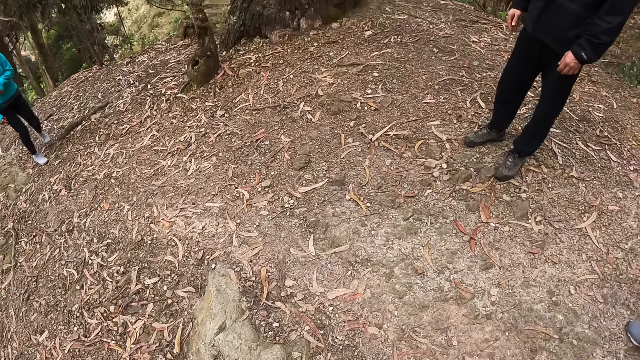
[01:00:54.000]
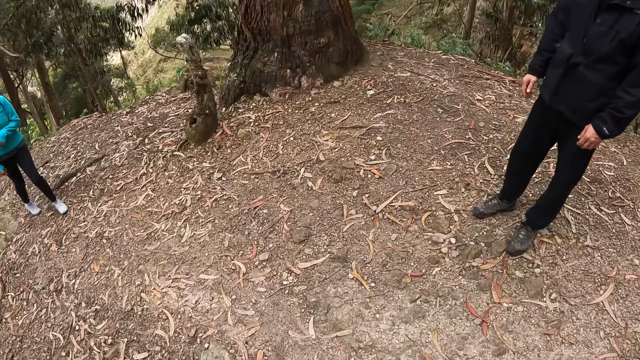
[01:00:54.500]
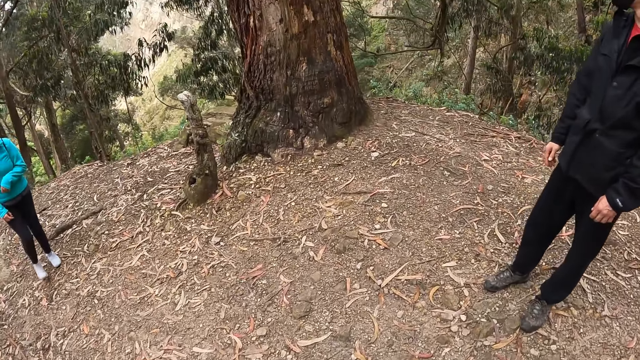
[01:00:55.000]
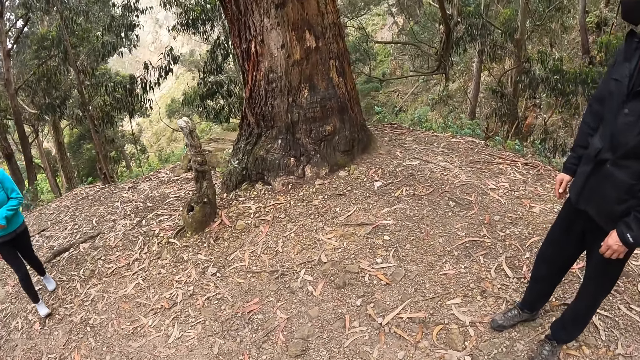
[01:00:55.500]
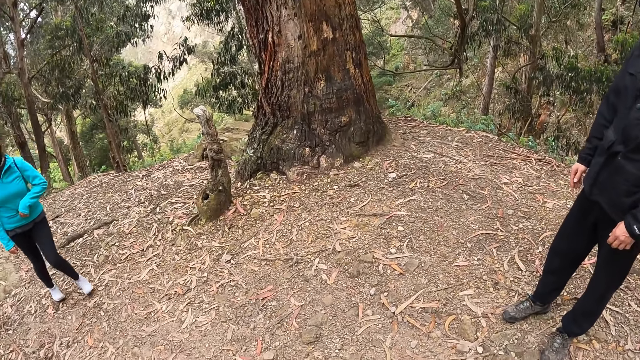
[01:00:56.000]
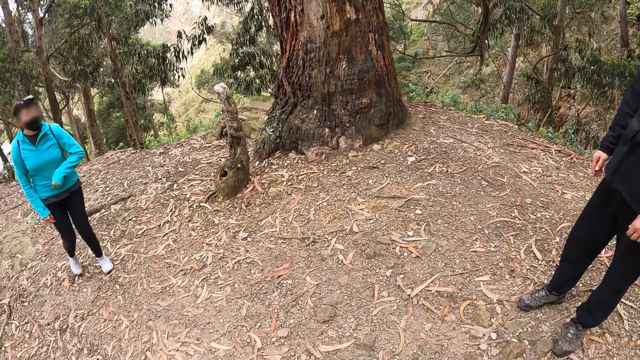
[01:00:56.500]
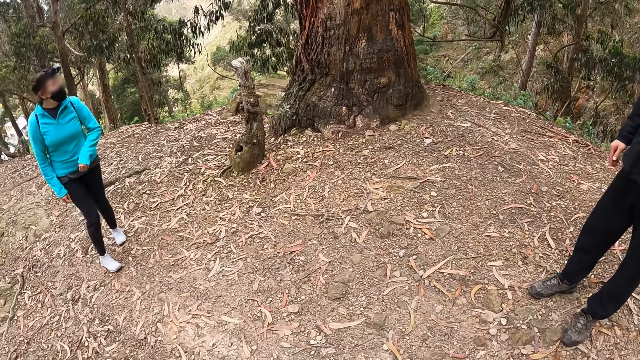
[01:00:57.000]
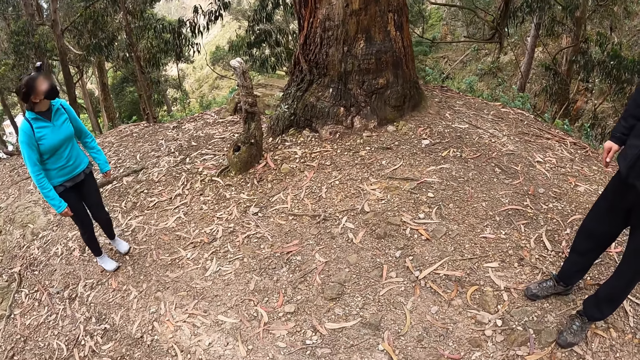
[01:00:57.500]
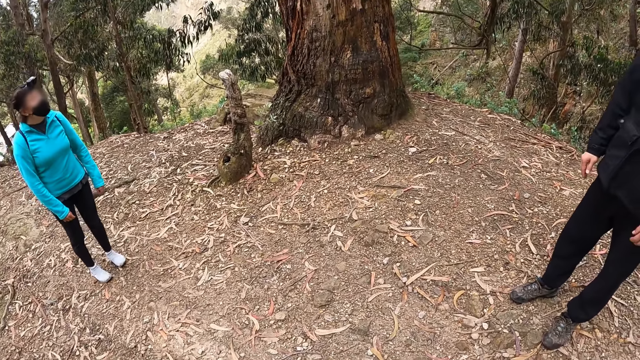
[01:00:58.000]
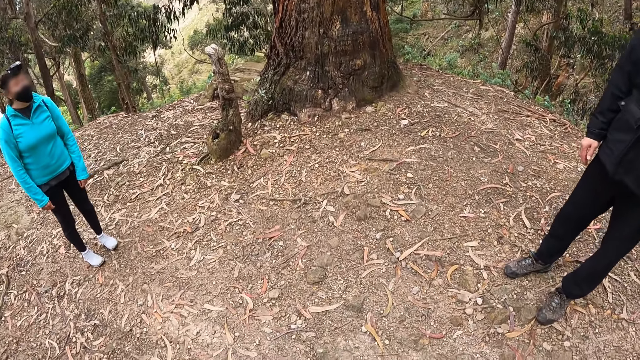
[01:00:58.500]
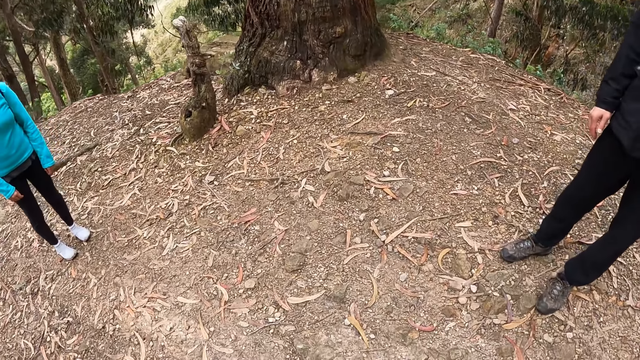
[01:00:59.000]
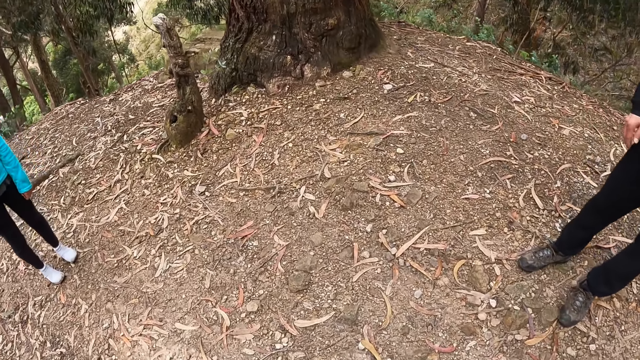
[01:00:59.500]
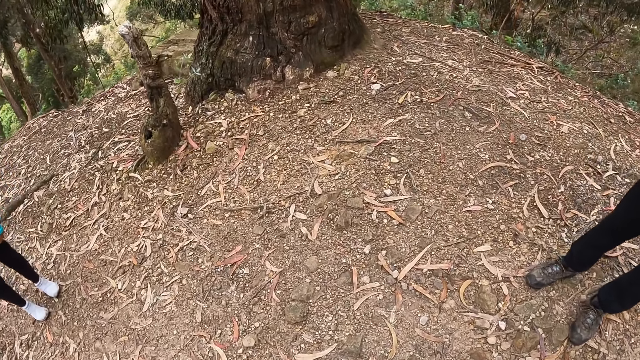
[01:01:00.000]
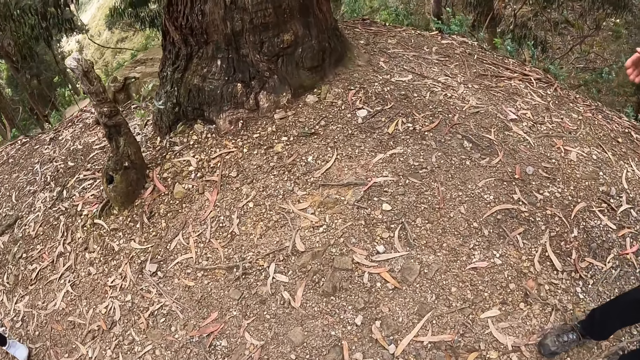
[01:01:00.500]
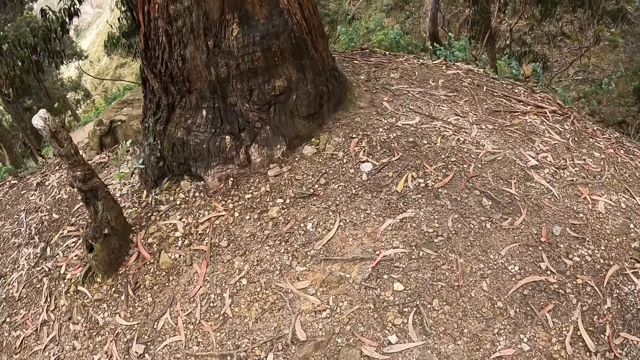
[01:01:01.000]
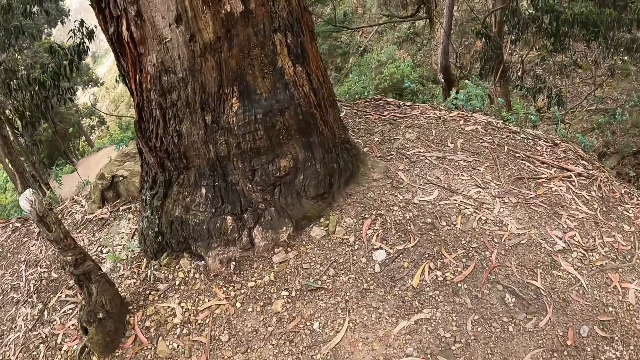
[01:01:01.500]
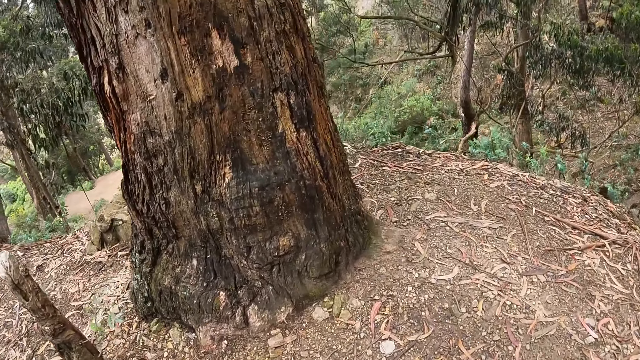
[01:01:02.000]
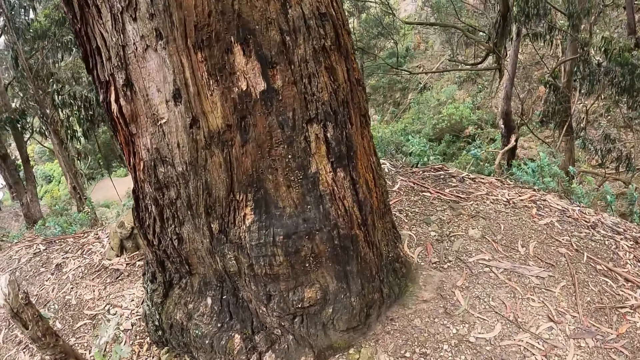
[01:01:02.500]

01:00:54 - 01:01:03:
The camera wearer looks on.

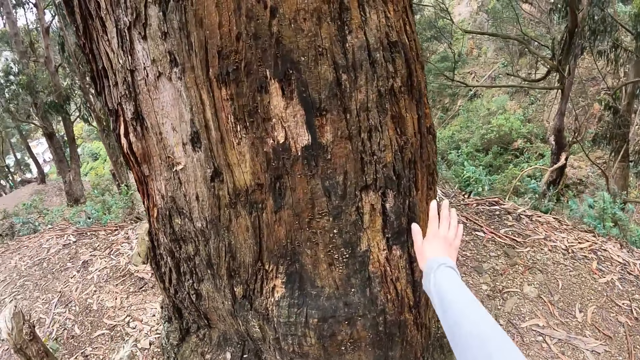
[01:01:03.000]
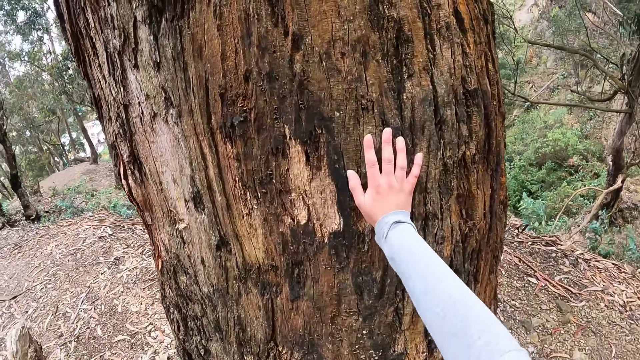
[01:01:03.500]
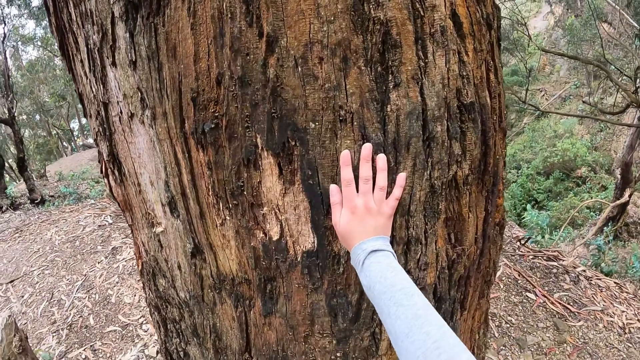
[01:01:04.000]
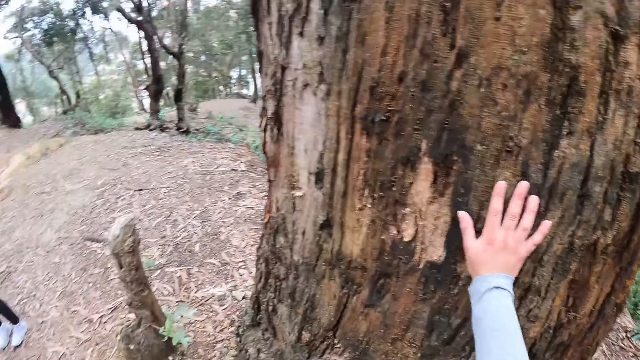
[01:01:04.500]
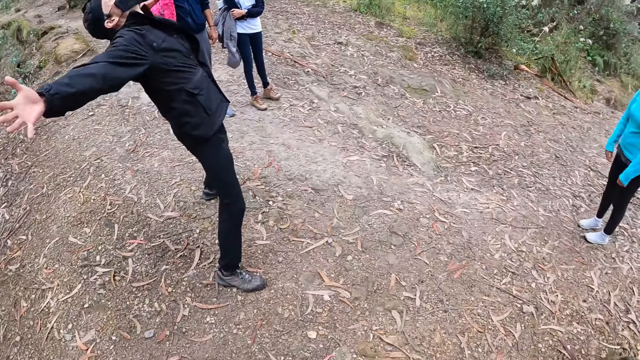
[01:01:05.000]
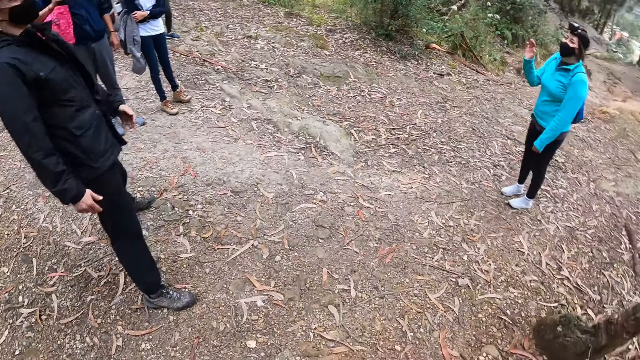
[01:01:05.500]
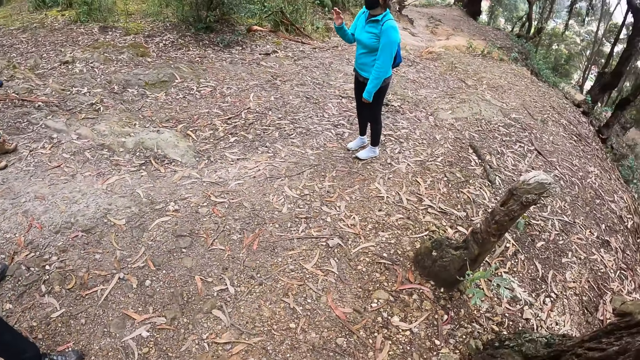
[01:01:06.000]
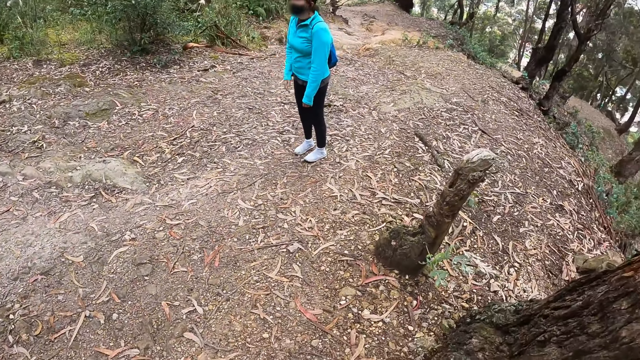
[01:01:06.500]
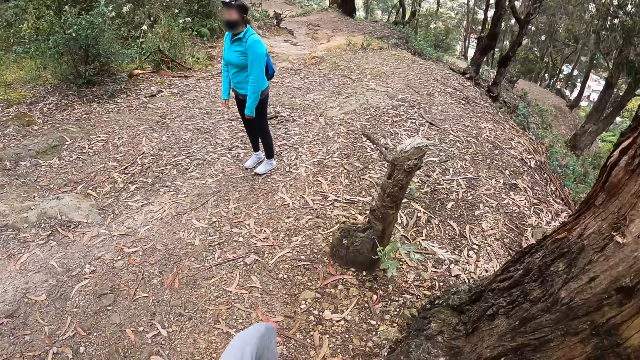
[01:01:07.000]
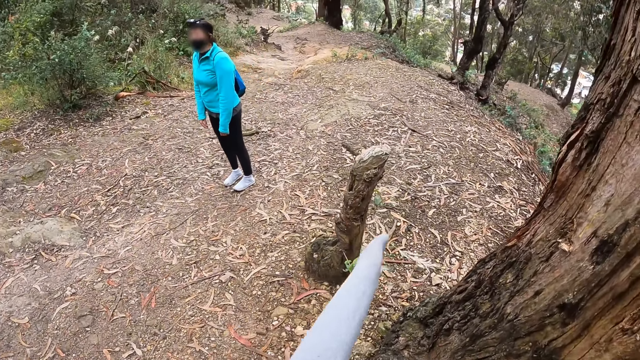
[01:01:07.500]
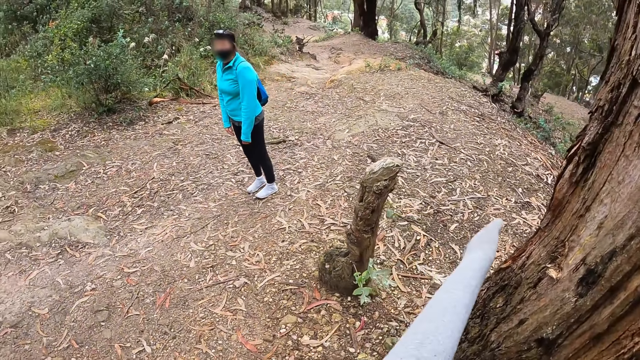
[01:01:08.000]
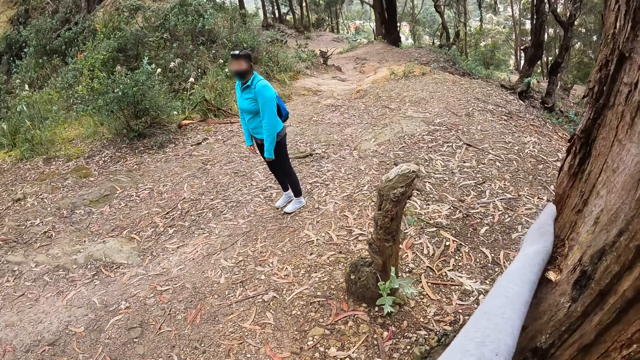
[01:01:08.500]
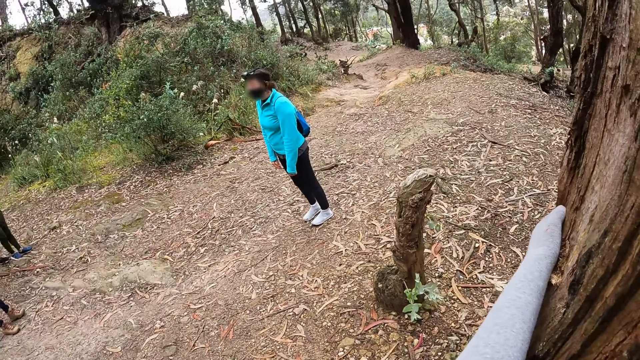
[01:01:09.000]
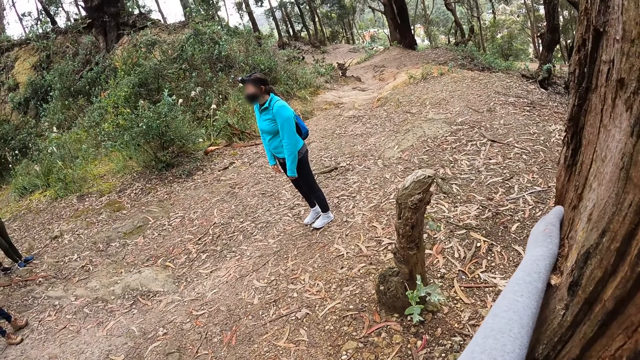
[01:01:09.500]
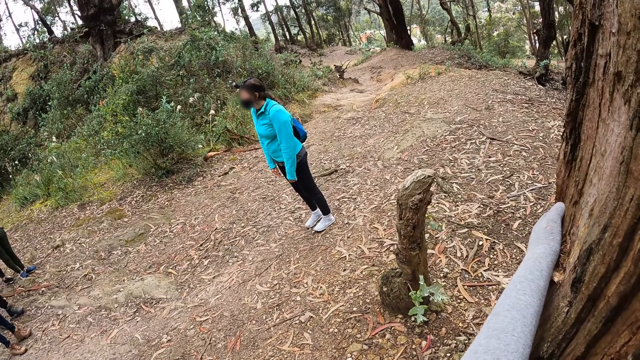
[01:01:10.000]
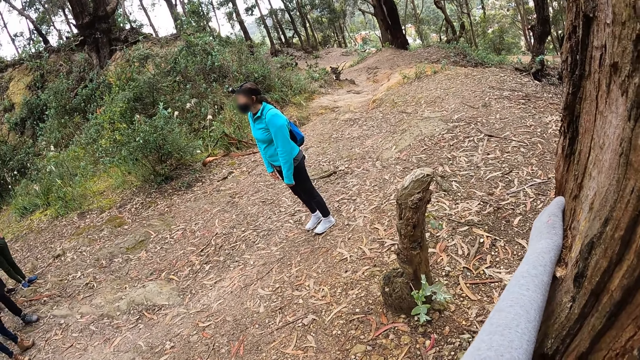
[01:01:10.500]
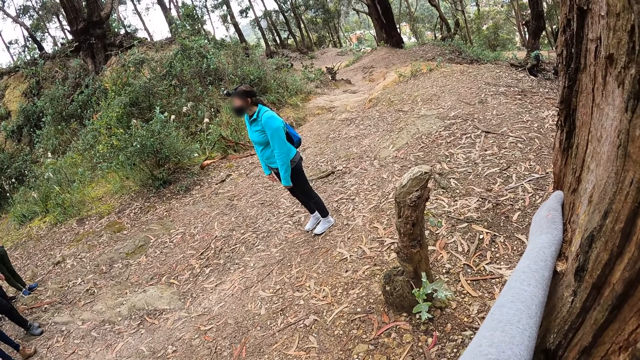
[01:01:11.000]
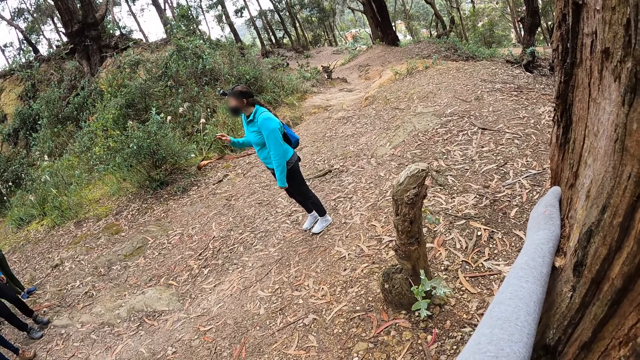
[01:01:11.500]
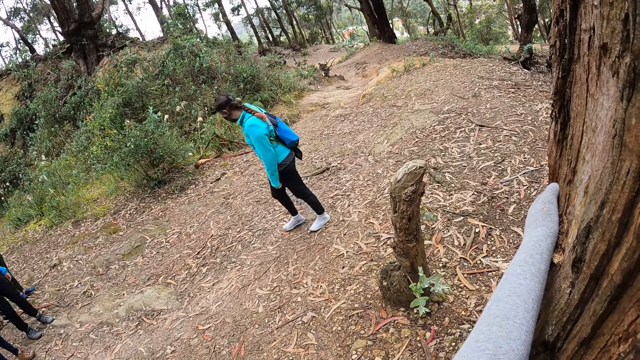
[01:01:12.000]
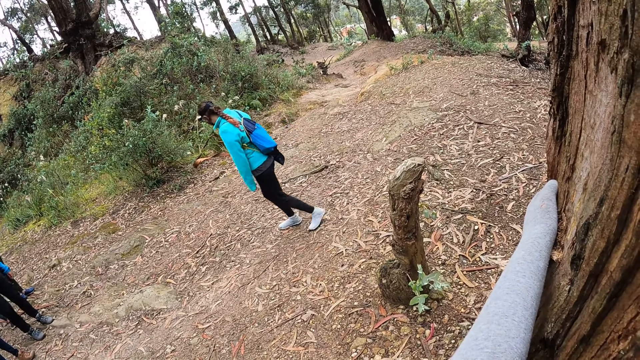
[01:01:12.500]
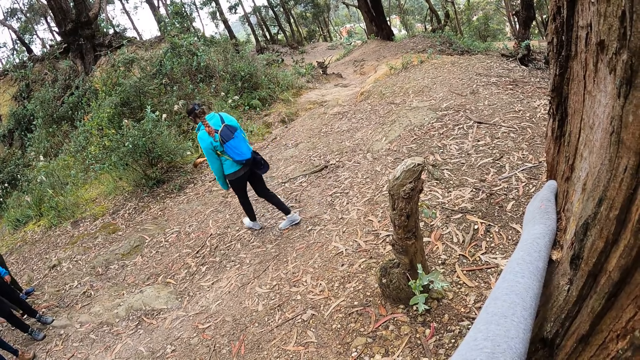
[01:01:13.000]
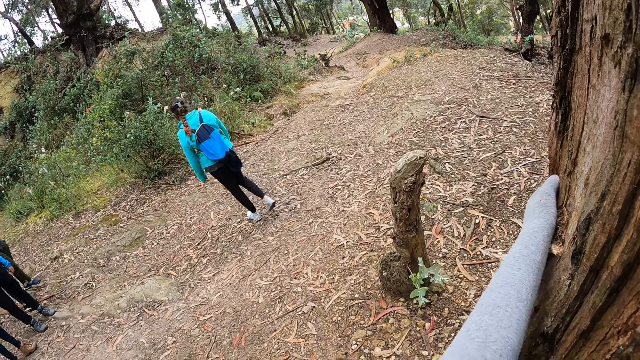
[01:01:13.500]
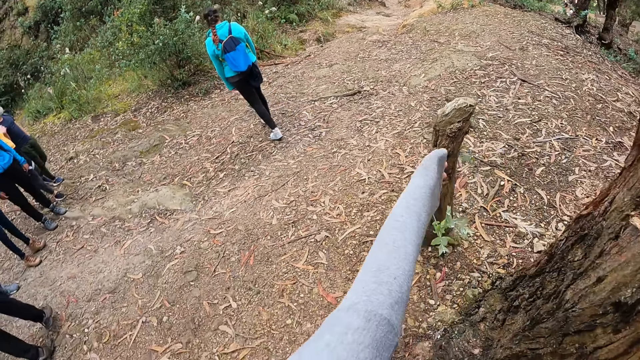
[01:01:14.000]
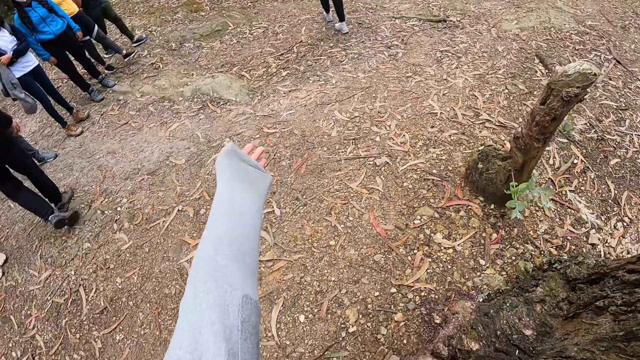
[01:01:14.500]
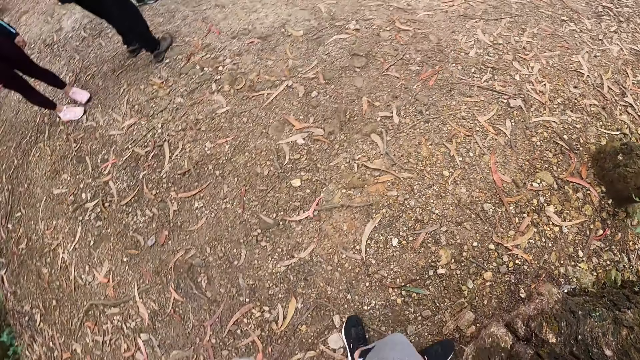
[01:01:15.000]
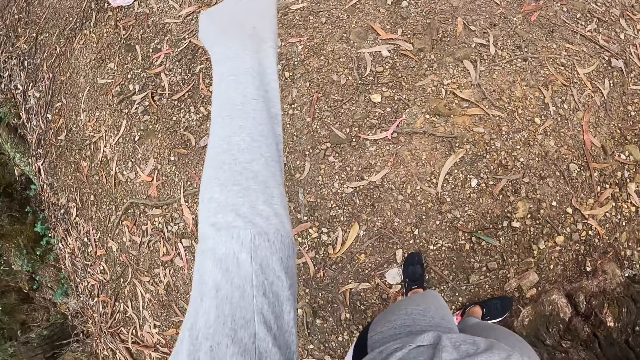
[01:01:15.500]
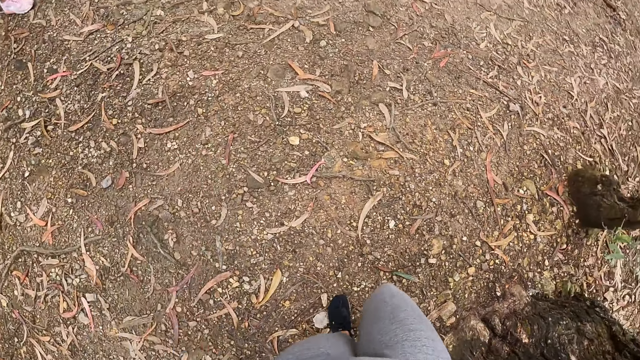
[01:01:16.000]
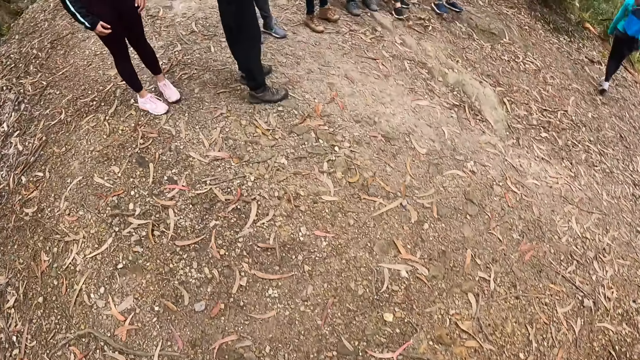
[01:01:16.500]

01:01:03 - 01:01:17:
The camera wearer touches a tree with her right hand. She turns around. She touches the tree with her left hand. She touches on the tree with the left hand and removes the left hand on the tree.
